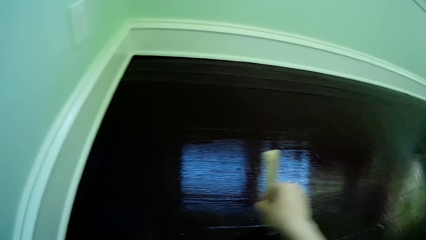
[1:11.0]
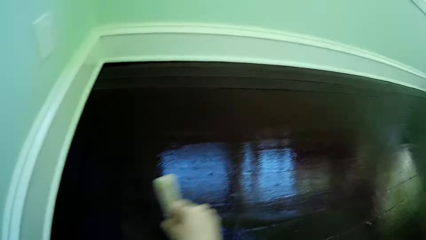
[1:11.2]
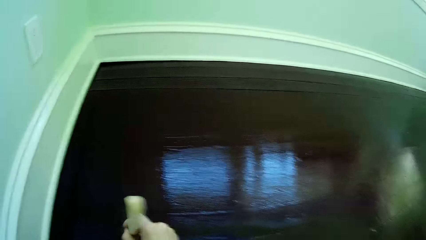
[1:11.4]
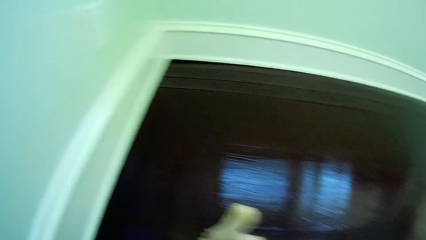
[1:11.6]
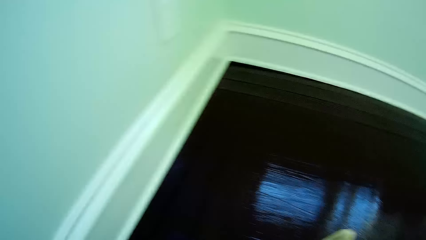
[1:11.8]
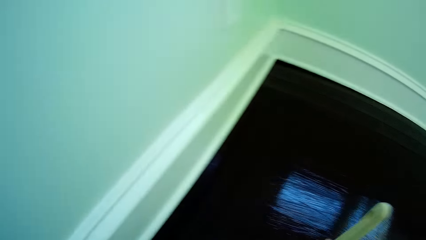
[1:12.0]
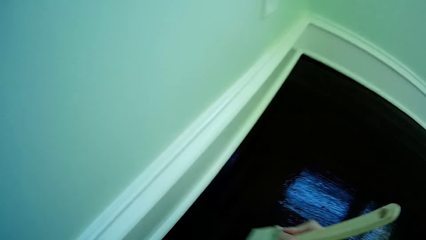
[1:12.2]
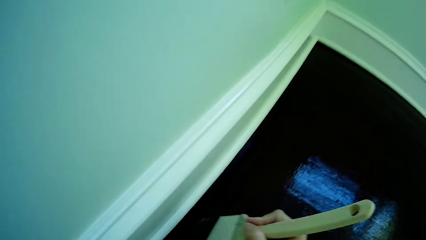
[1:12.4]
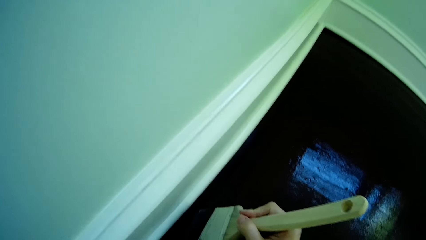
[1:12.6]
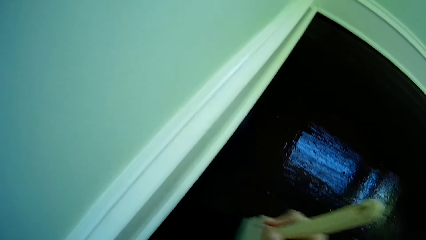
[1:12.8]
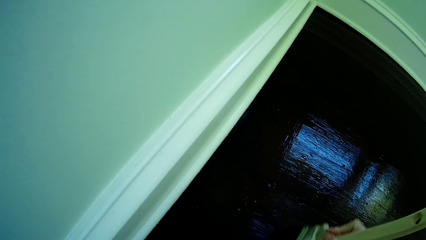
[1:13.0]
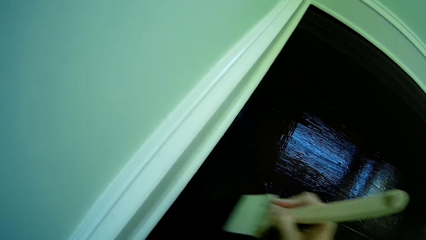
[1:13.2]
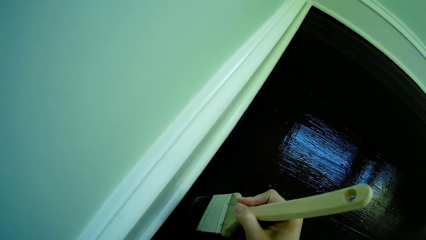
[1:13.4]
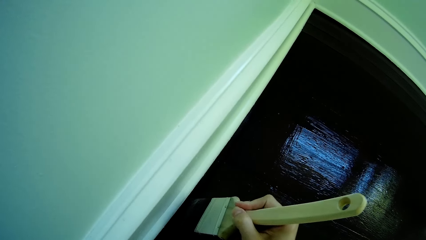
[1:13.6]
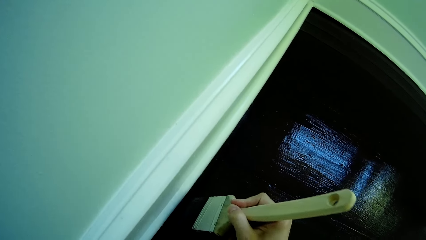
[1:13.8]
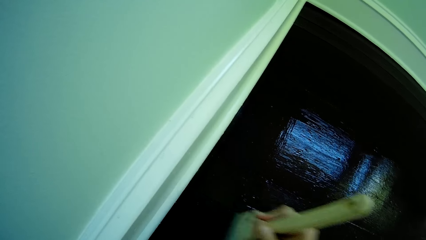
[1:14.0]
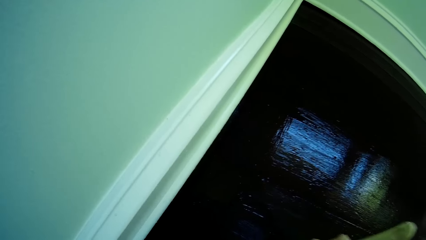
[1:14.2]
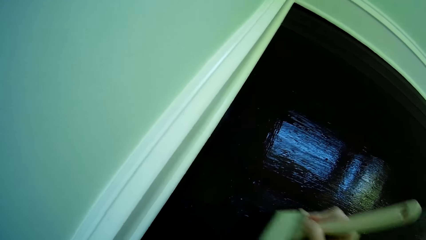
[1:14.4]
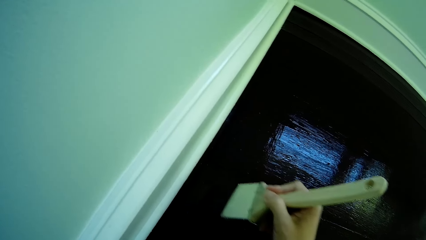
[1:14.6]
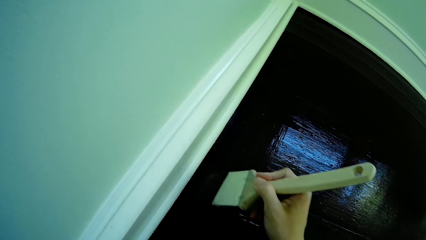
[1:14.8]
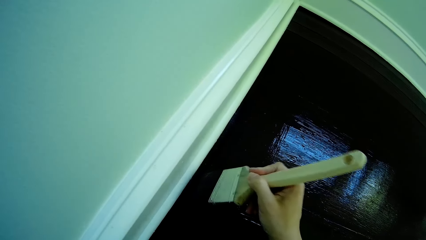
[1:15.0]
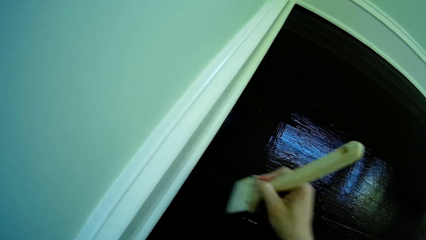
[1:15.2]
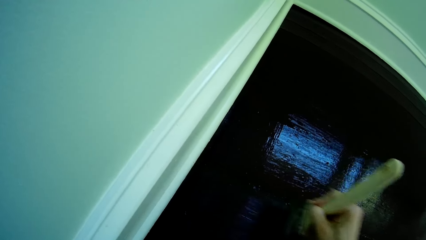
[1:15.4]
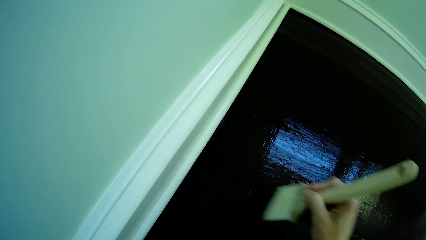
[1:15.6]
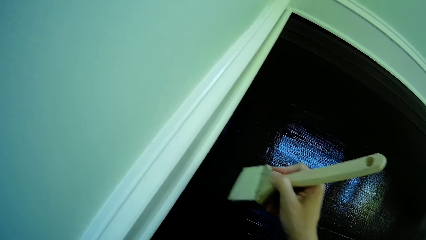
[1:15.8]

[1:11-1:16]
The camera wearer paints the floor.

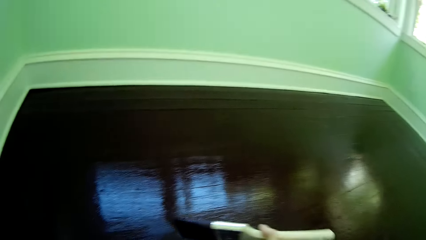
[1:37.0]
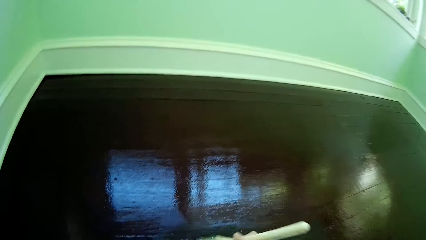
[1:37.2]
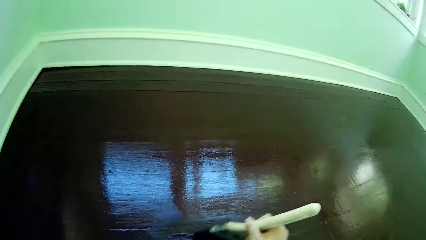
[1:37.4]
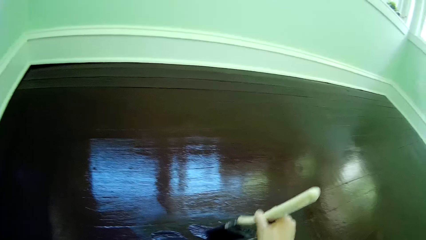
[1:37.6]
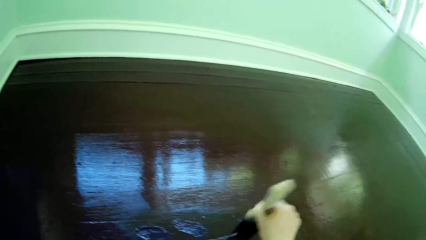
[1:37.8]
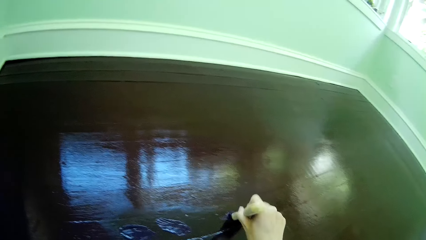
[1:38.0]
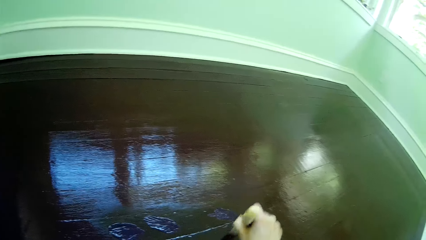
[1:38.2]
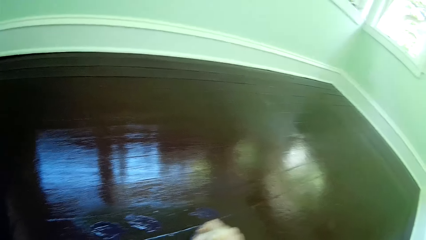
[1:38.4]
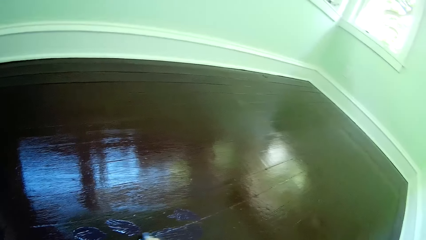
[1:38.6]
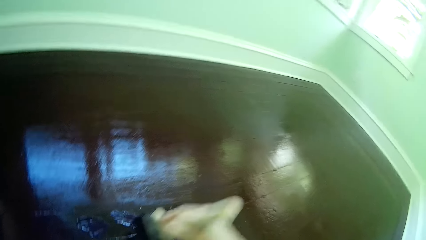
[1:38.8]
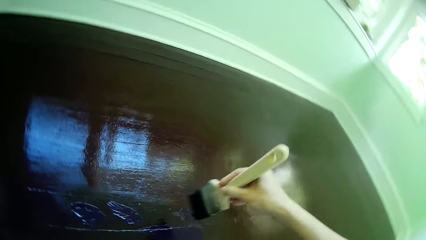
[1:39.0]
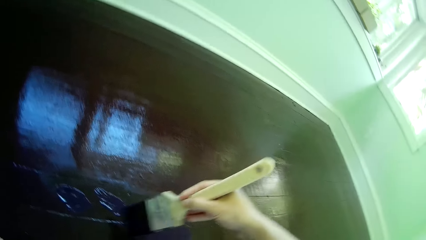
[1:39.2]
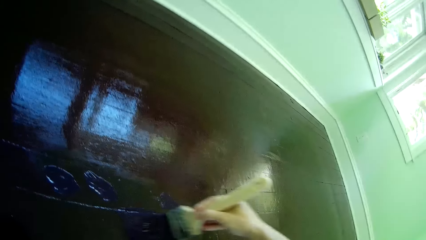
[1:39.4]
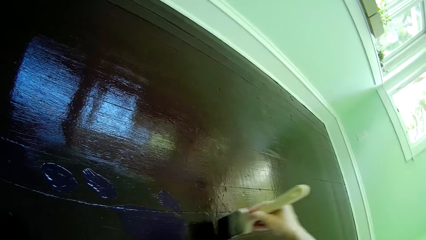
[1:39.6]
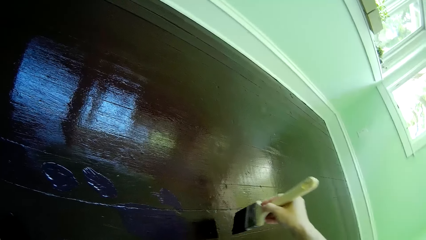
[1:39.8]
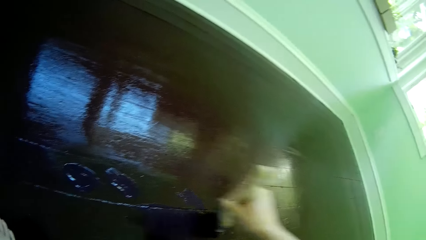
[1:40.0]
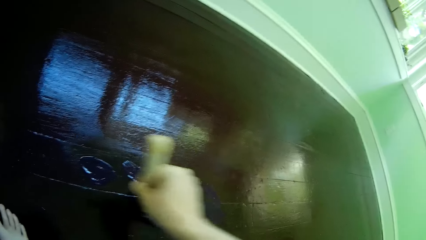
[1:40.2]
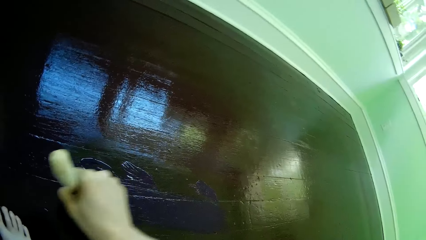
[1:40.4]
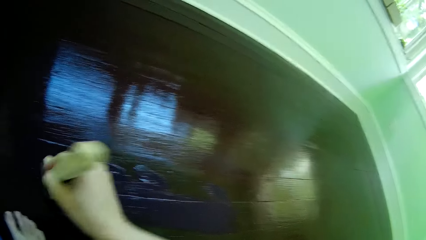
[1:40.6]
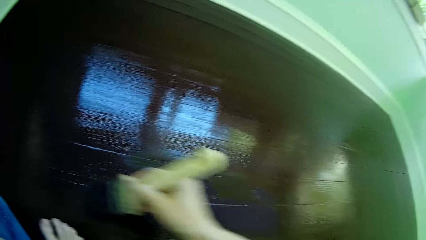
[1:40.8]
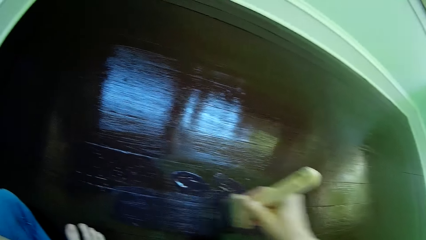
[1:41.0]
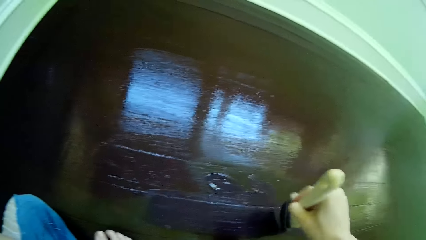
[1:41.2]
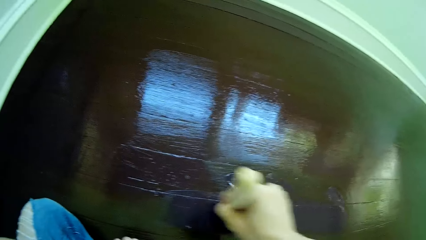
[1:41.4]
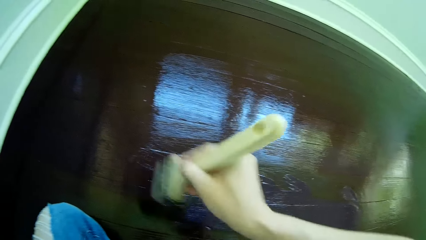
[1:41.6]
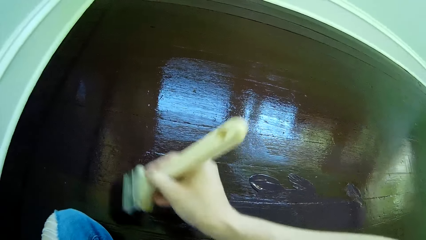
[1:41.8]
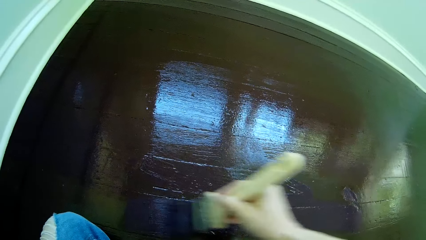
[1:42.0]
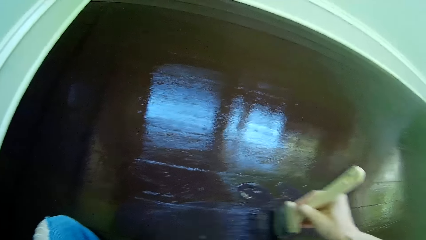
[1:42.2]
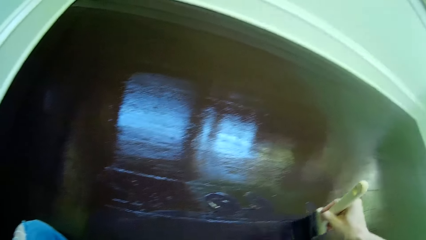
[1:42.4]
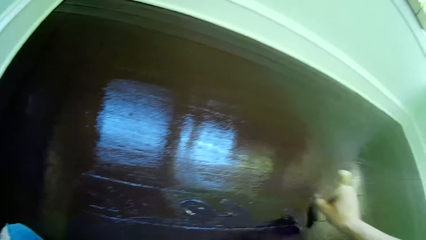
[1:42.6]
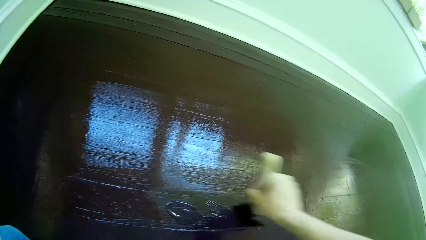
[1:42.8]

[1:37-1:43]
The camera wearer paints the floor with the paint brush in her right hand.

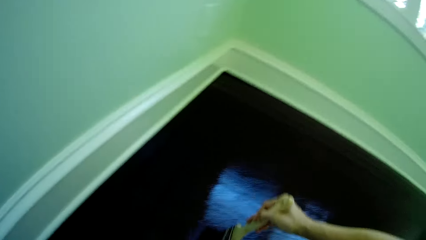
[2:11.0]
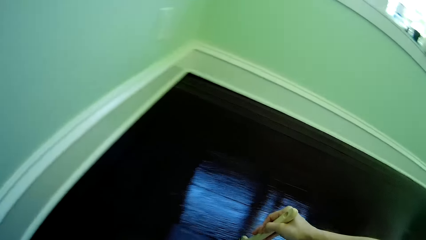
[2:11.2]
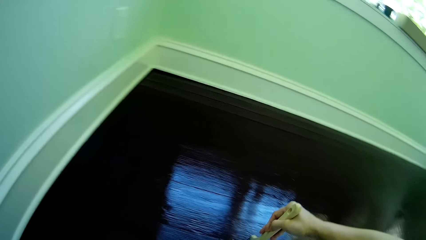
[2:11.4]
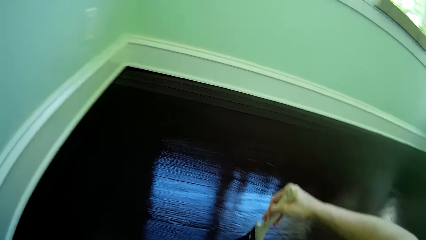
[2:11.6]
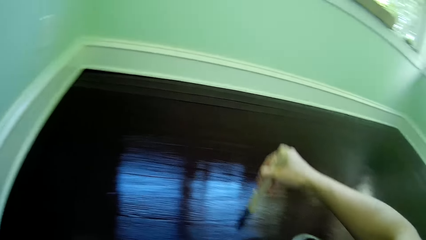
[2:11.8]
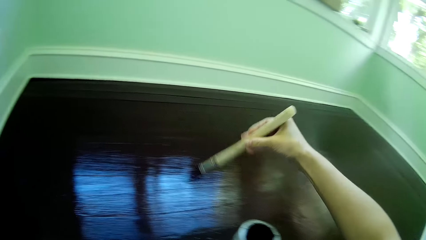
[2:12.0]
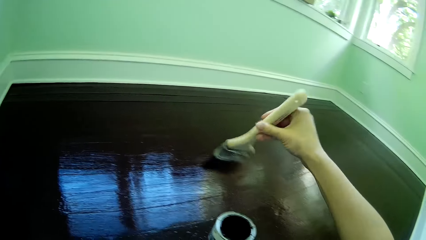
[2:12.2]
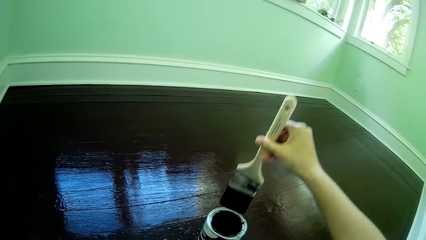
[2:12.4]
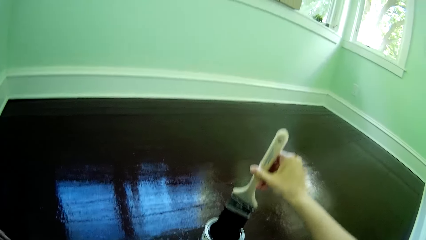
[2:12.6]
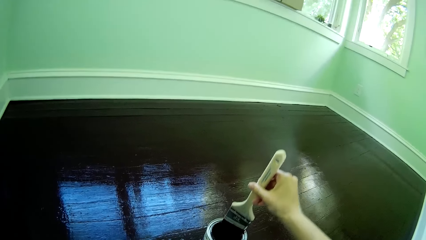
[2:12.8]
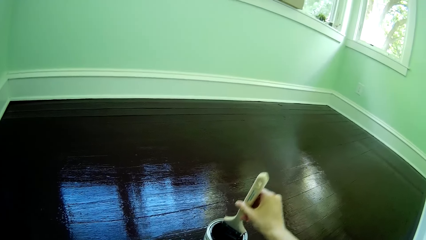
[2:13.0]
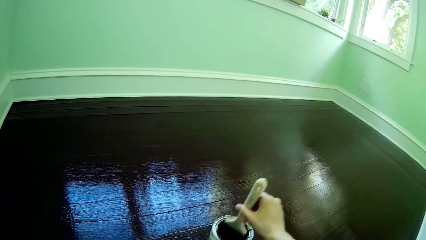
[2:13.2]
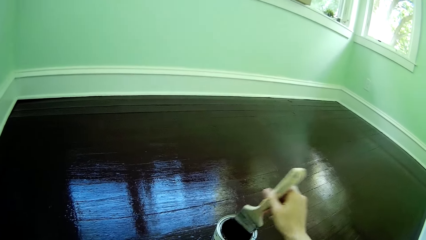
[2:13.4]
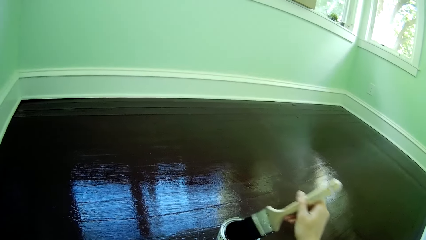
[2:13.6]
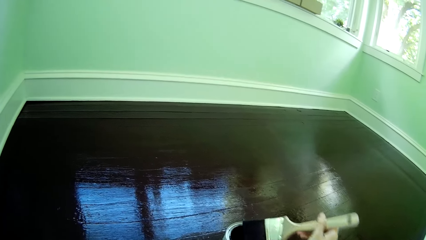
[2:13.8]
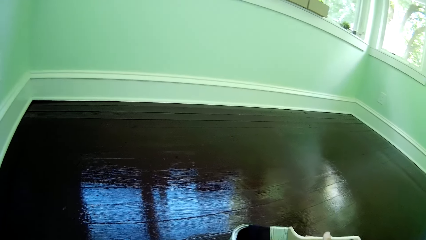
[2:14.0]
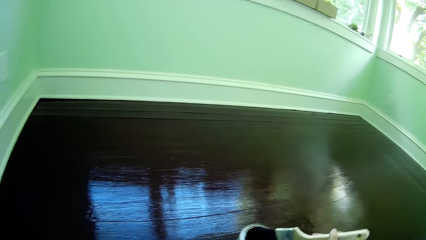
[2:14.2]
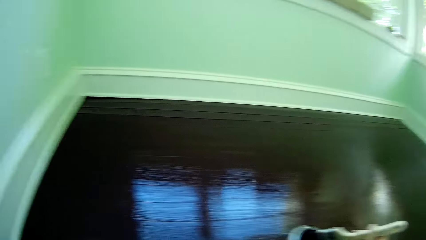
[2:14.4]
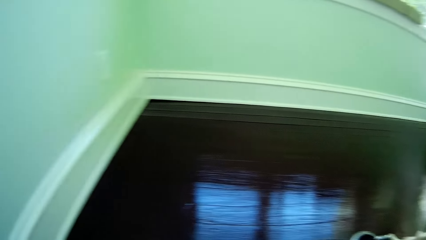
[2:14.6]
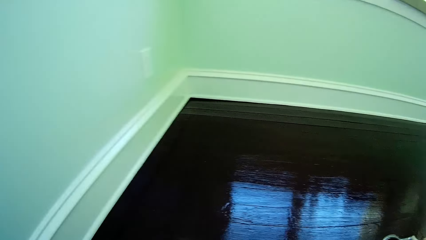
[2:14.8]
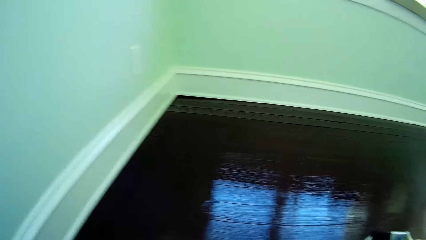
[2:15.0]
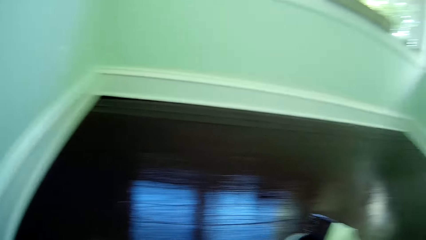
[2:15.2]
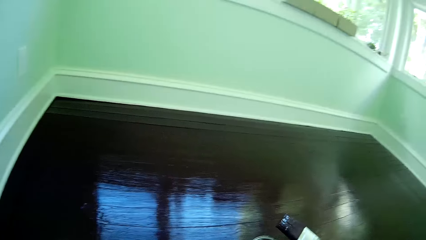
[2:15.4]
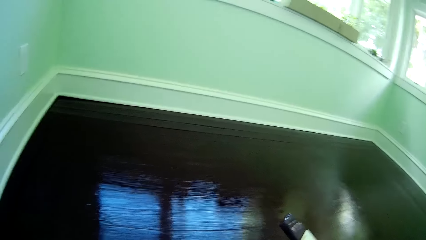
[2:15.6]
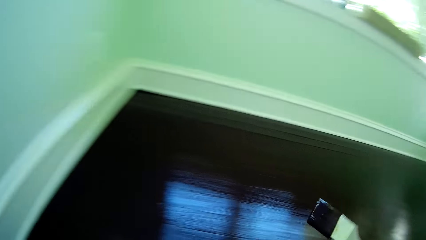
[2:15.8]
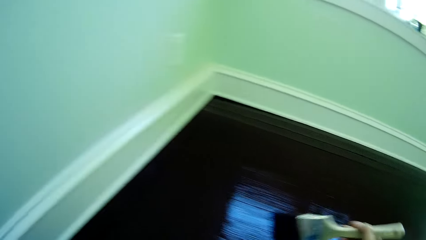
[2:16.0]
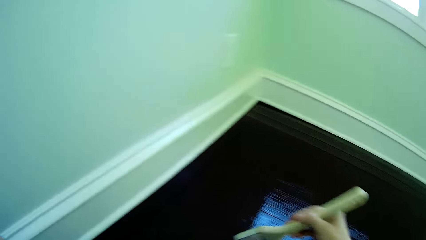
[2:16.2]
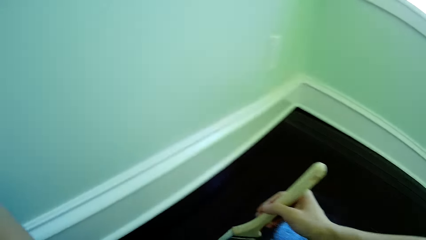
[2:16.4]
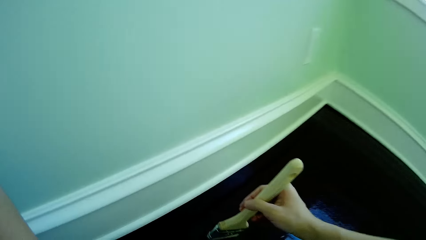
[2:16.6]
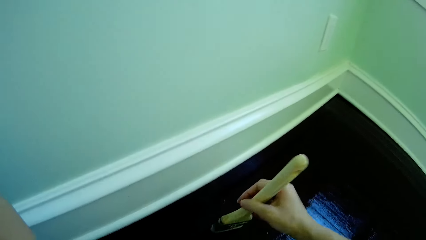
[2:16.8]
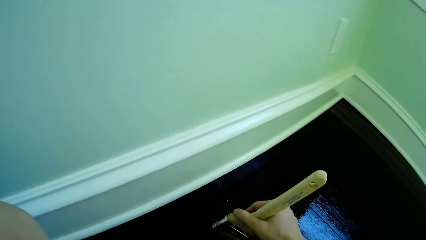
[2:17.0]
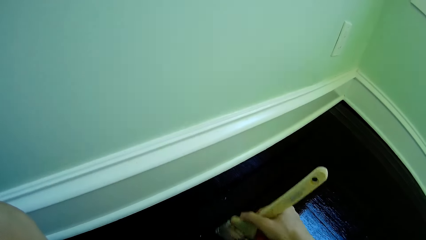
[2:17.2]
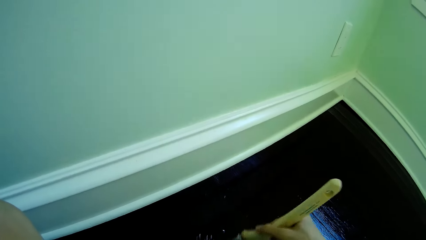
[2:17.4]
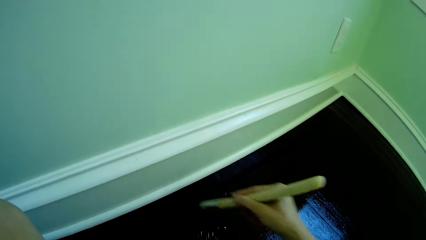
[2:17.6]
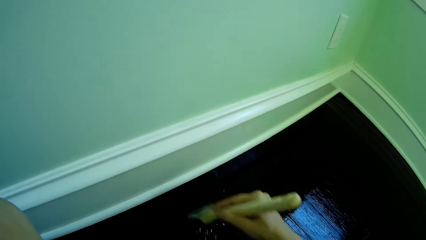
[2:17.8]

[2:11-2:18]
The camera wearer dips the paint brush in her right hand into the paint container. She removes the paint brush from the paint container with her right hand. She paints the floor with the paint brush in her right hand.
